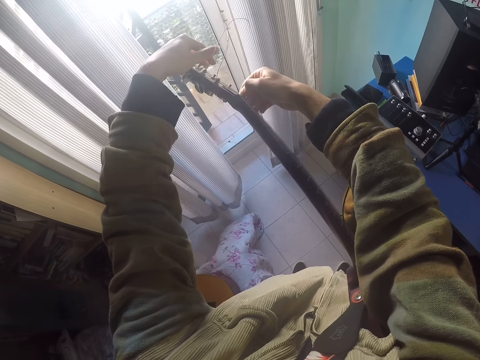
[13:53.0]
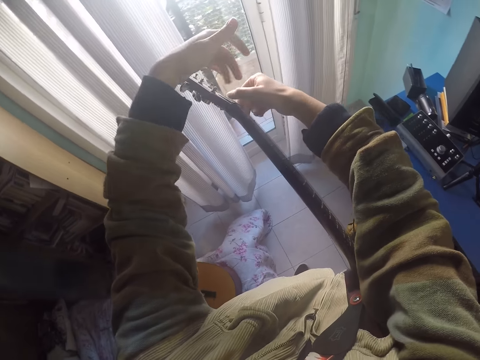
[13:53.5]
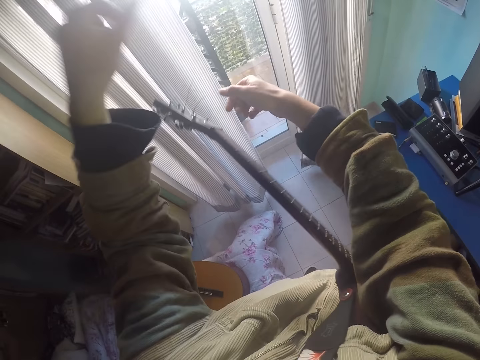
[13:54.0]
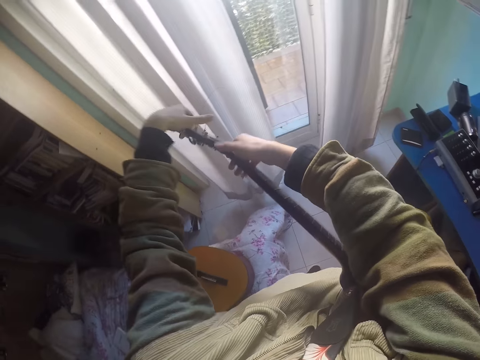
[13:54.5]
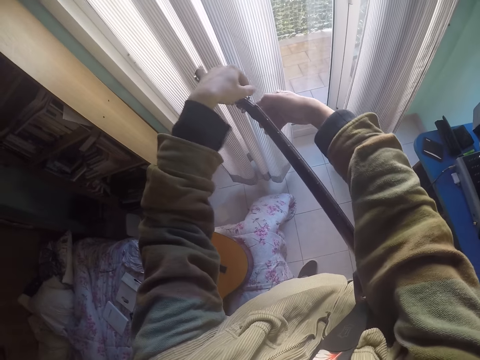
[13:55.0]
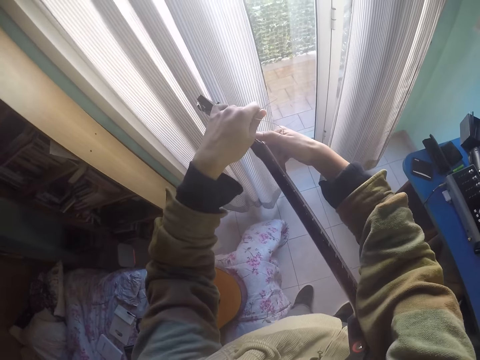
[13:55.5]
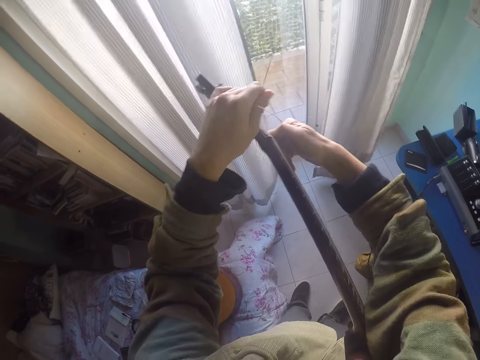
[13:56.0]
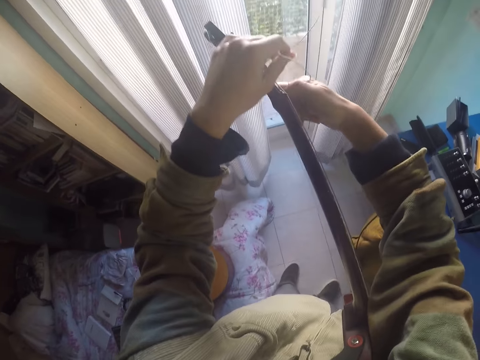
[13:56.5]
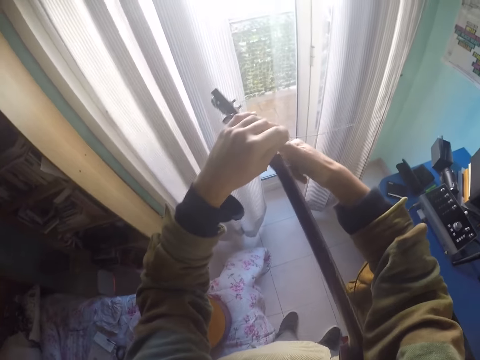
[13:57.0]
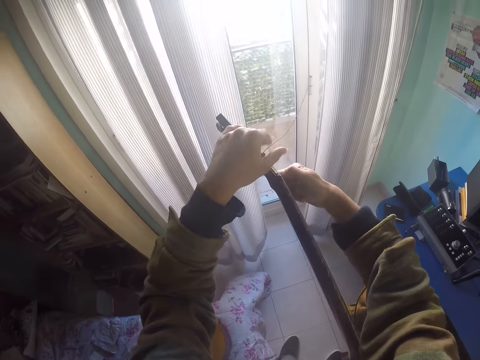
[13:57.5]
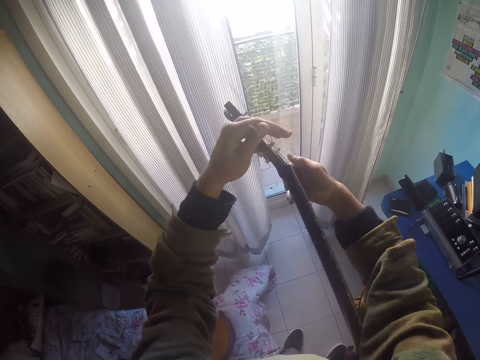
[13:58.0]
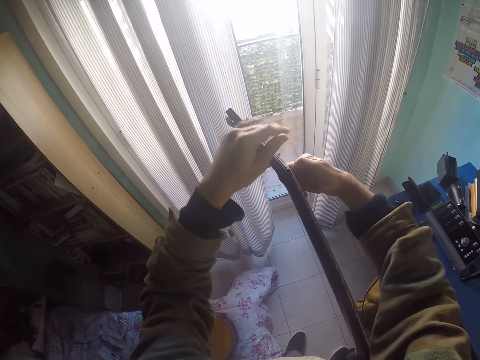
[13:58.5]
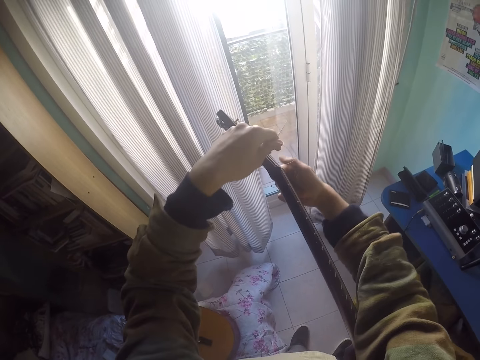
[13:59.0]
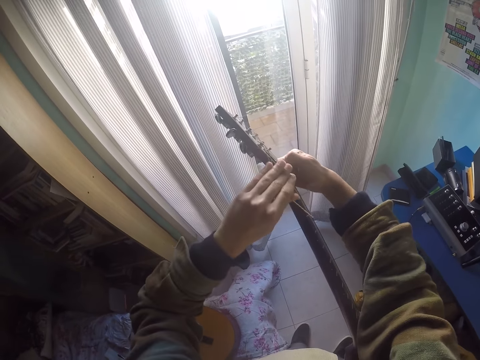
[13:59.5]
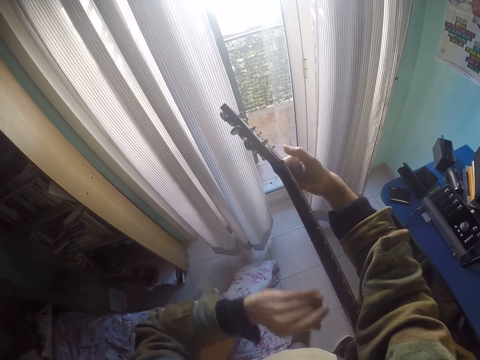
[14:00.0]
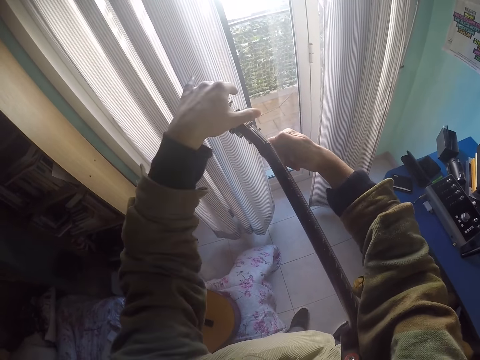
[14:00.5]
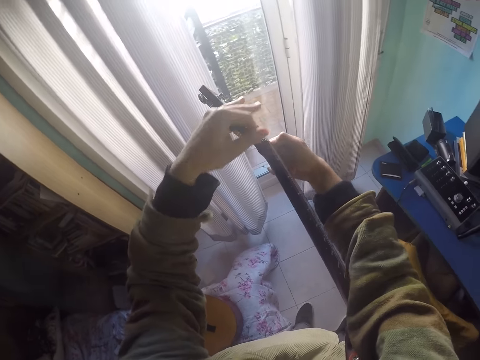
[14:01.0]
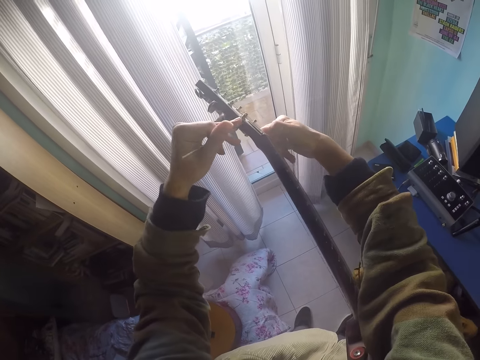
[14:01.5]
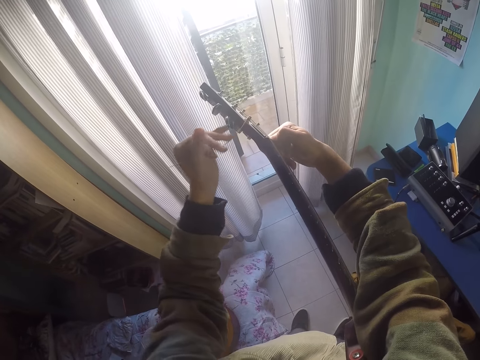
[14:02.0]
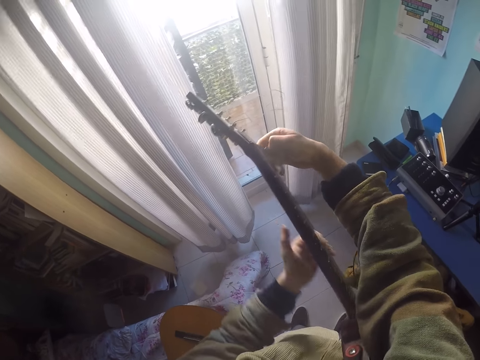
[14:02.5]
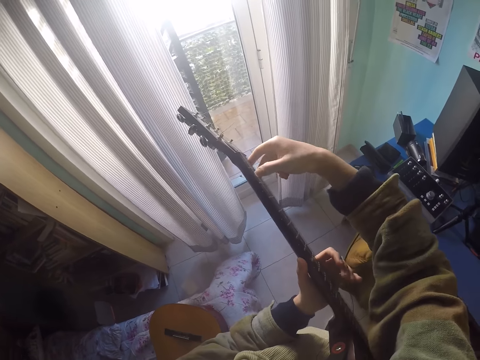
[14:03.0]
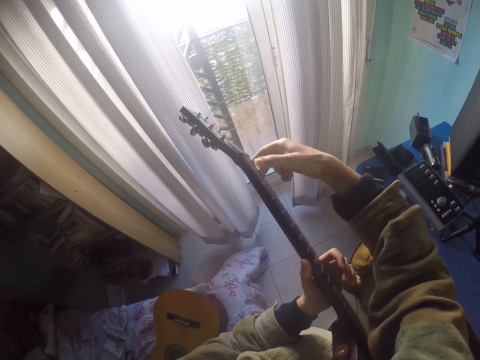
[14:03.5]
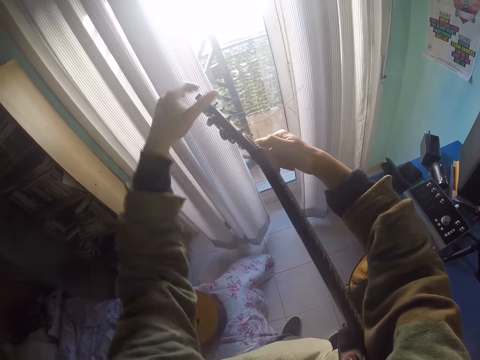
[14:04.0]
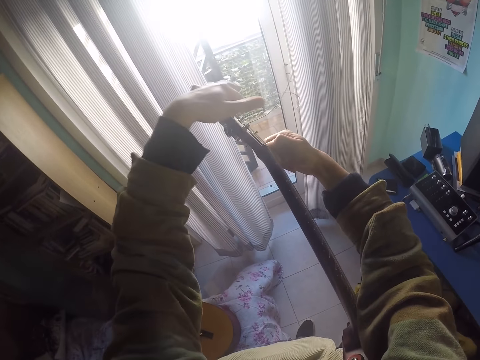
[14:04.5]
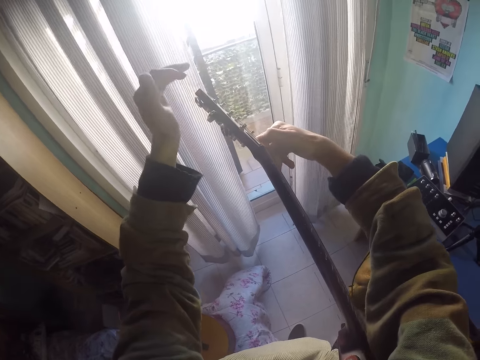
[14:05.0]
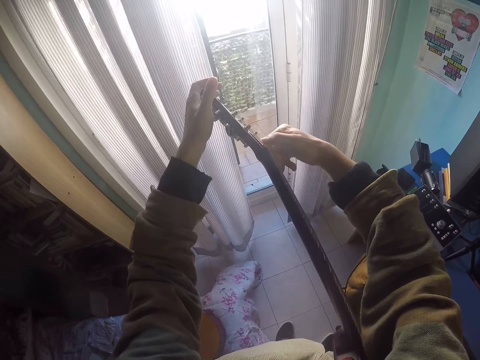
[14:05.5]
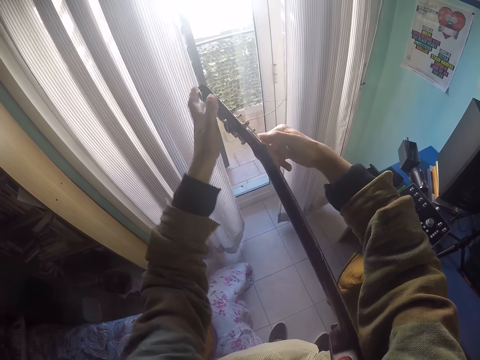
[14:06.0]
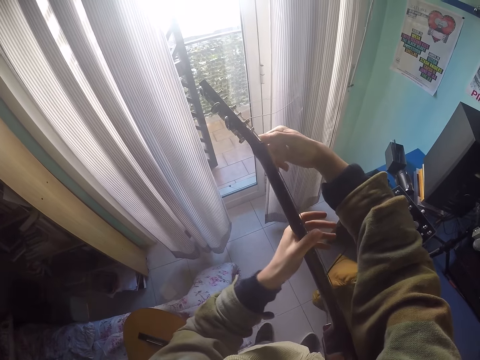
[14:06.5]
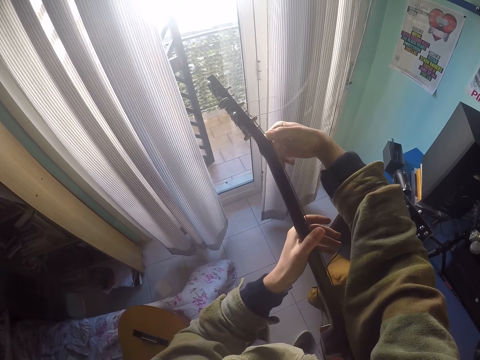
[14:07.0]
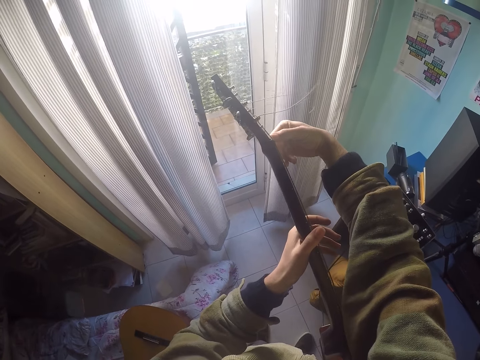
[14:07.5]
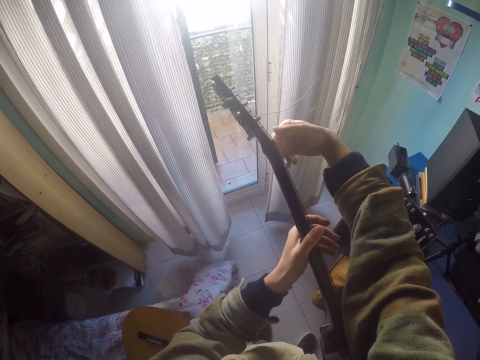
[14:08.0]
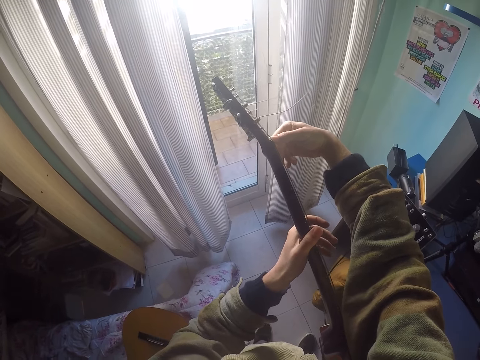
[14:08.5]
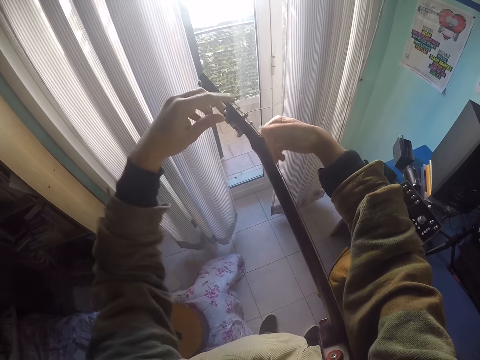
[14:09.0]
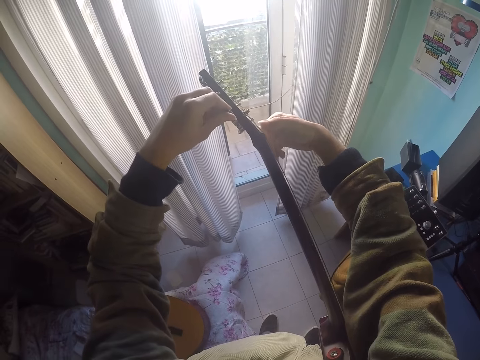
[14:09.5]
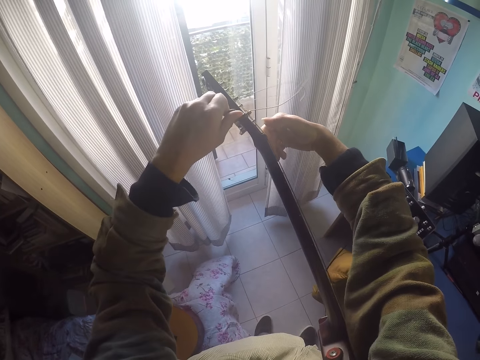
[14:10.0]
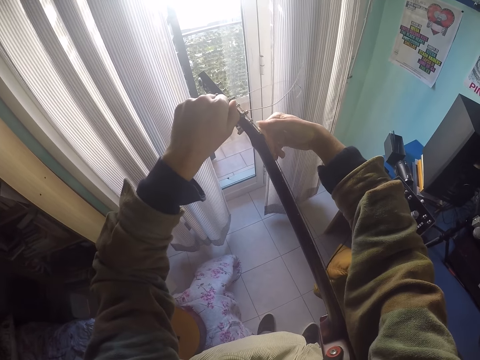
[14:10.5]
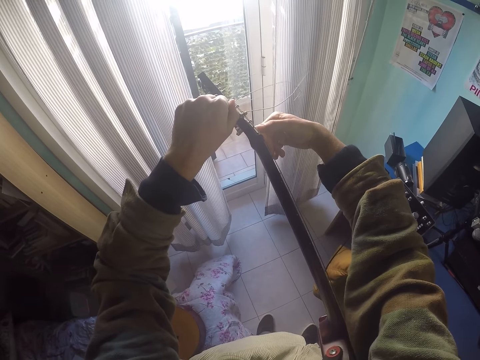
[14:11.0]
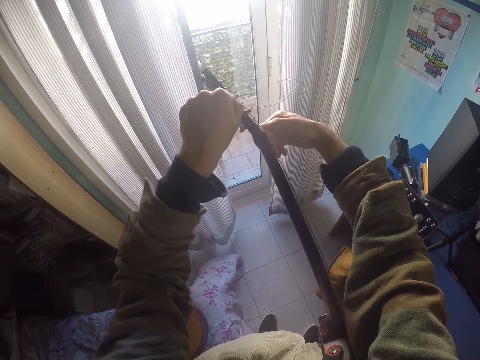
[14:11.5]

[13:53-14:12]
The camera wearer ties the string to the capstan. They adjust the capstan. They adjust the tuning peg.

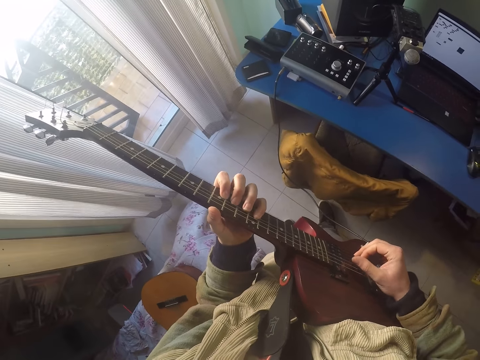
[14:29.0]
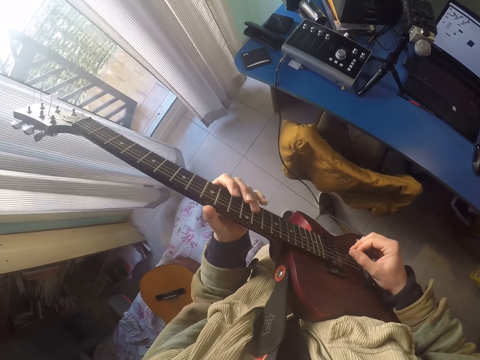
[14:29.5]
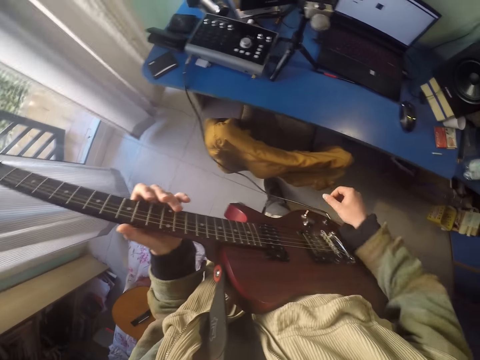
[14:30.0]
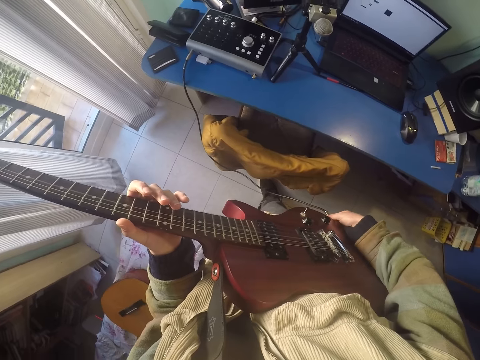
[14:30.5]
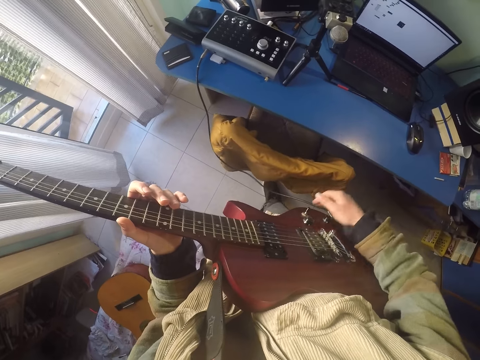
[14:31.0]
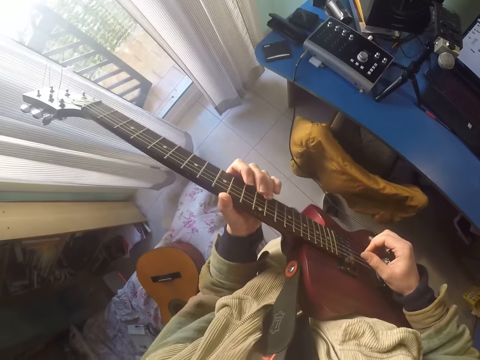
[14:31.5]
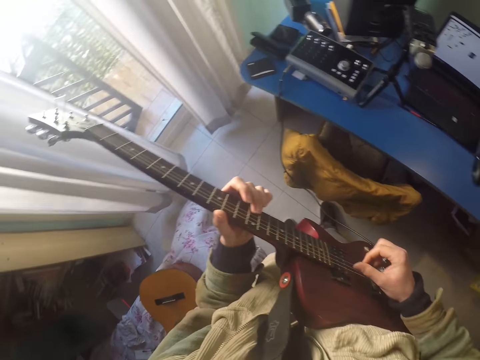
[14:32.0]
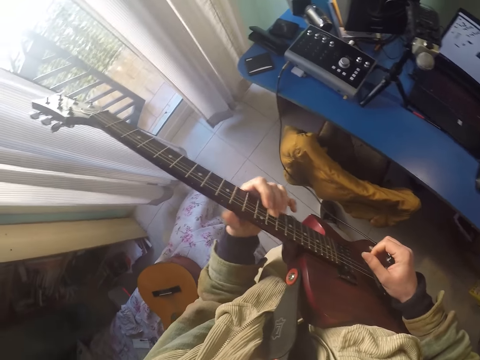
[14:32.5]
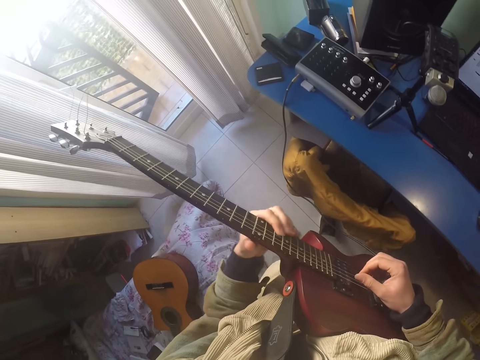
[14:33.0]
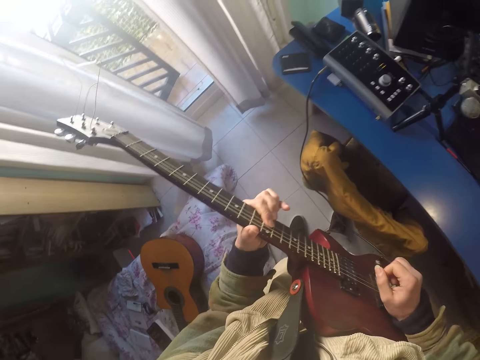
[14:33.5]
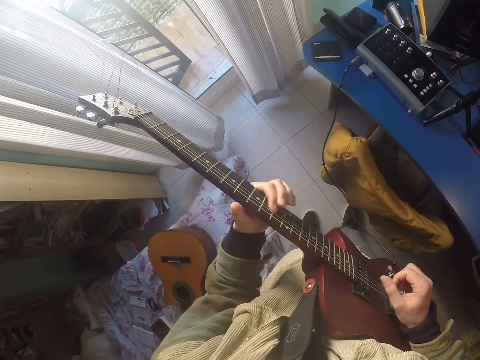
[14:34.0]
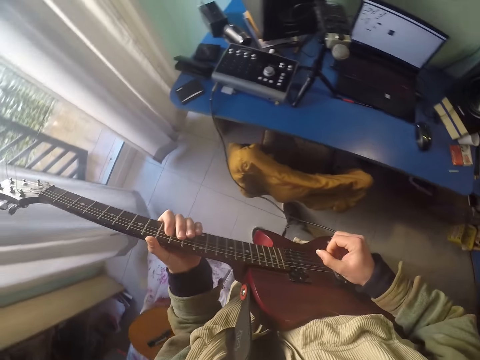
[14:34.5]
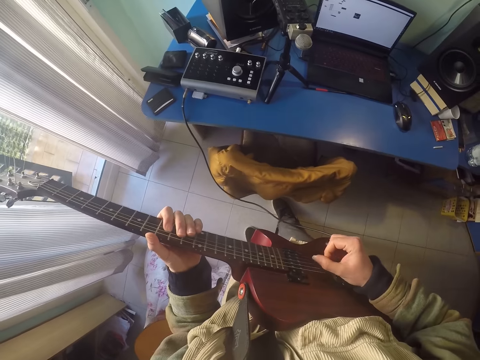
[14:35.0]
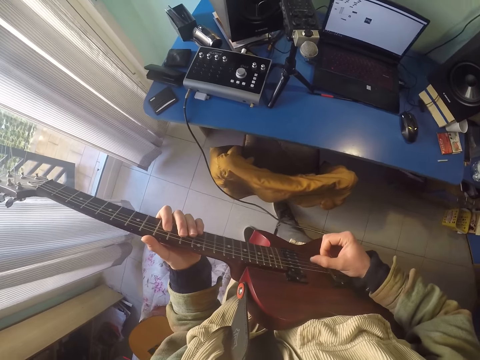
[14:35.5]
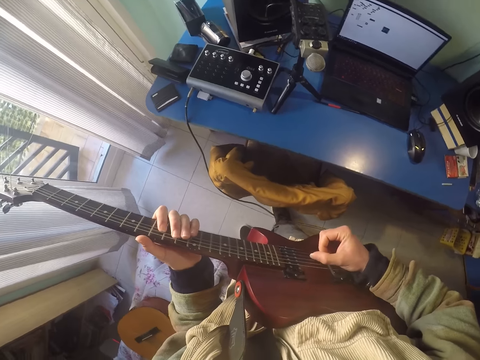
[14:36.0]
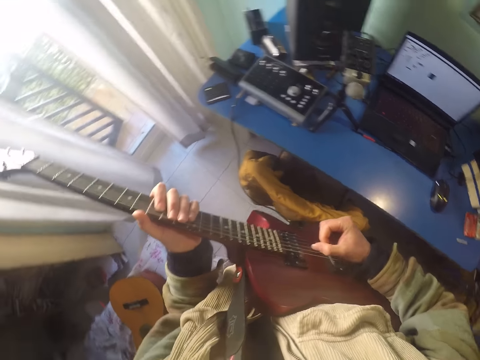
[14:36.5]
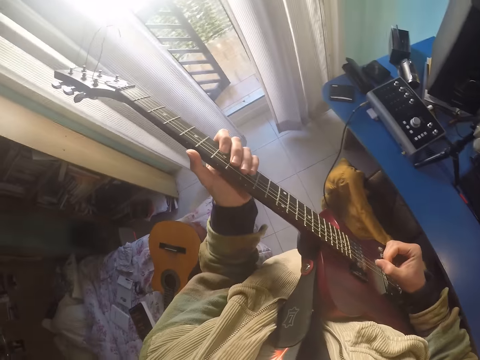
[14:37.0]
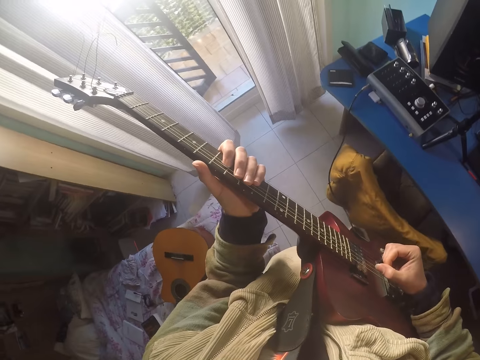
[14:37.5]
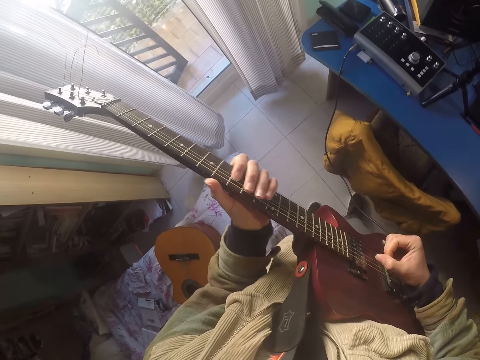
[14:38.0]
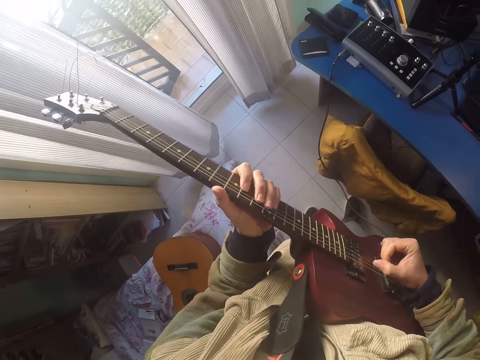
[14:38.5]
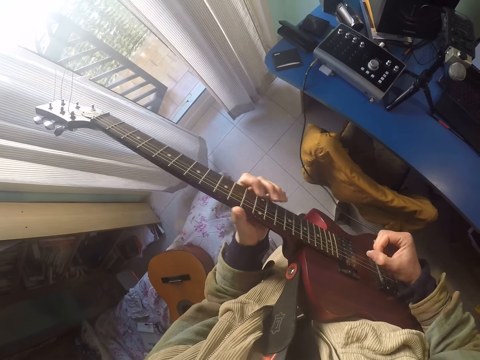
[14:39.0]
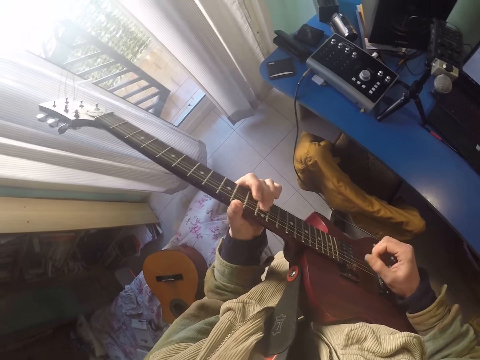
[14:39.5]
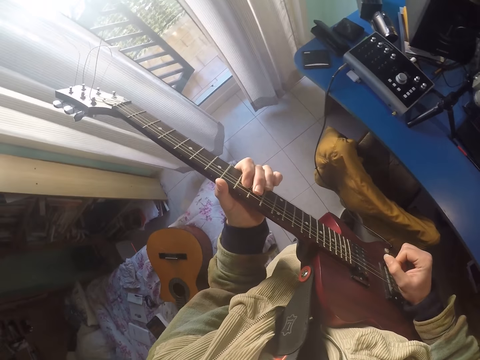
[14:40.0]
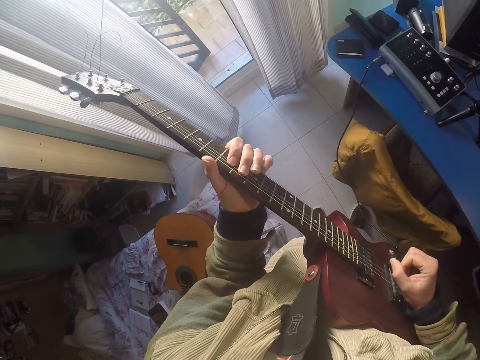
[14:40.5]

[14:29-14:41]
The camera wearer touches the jack pin. They play the guitar. They click the strings.
